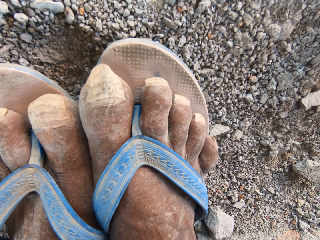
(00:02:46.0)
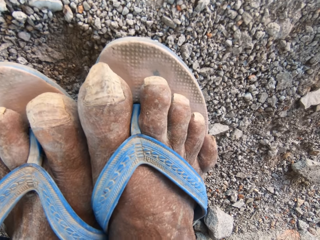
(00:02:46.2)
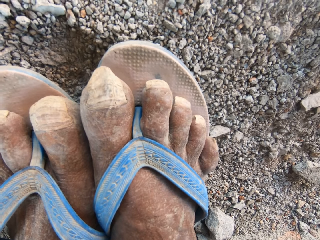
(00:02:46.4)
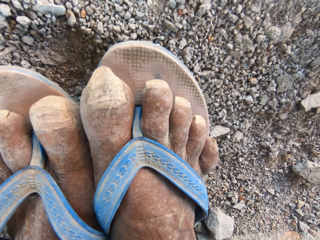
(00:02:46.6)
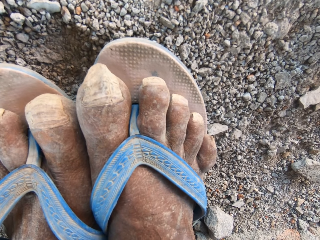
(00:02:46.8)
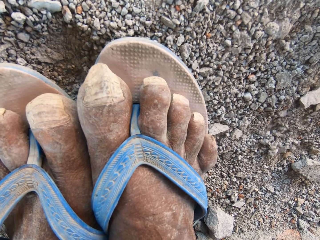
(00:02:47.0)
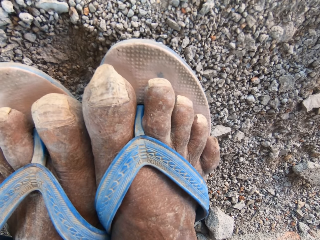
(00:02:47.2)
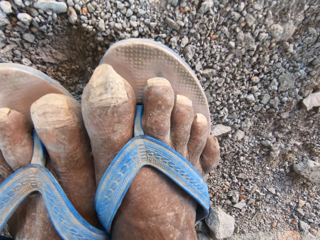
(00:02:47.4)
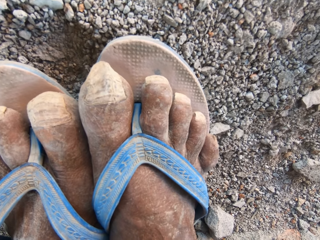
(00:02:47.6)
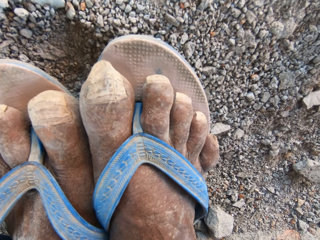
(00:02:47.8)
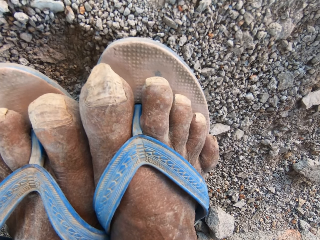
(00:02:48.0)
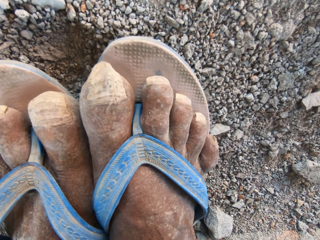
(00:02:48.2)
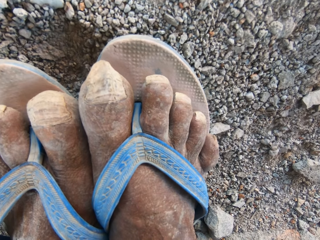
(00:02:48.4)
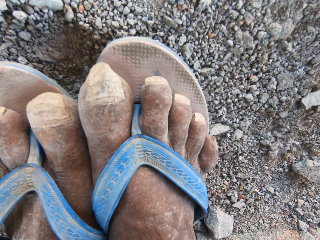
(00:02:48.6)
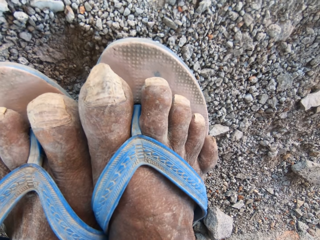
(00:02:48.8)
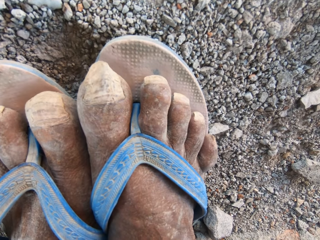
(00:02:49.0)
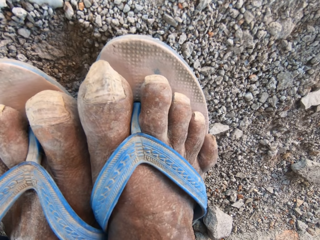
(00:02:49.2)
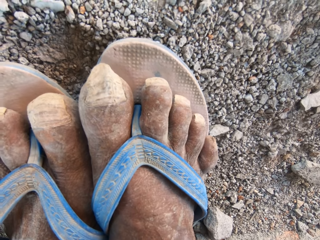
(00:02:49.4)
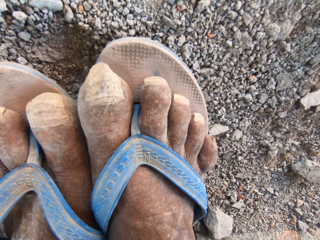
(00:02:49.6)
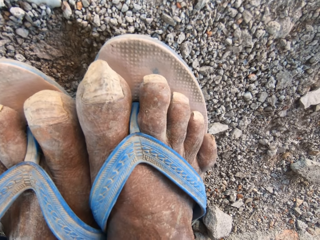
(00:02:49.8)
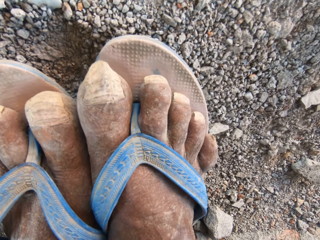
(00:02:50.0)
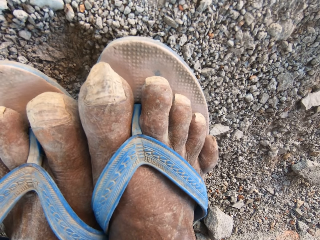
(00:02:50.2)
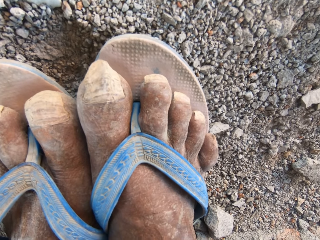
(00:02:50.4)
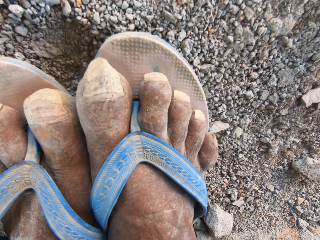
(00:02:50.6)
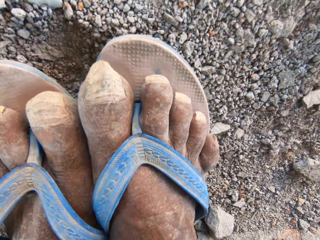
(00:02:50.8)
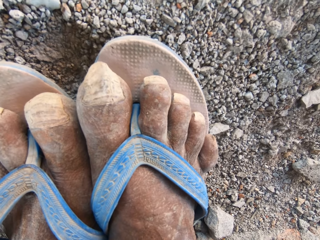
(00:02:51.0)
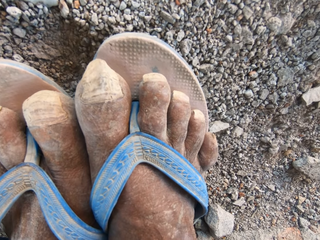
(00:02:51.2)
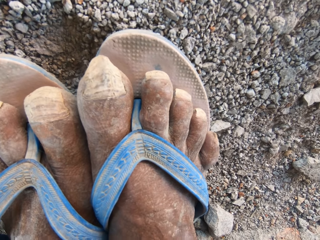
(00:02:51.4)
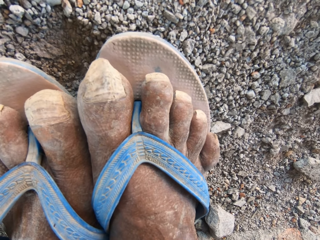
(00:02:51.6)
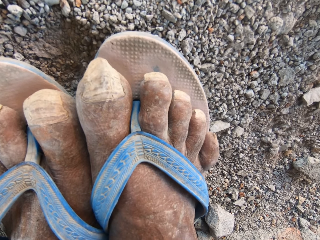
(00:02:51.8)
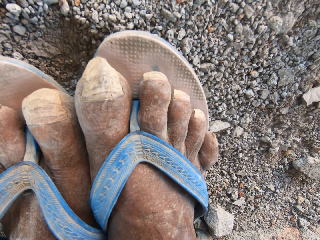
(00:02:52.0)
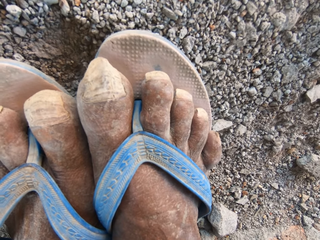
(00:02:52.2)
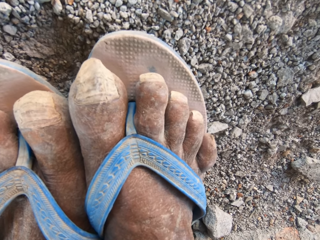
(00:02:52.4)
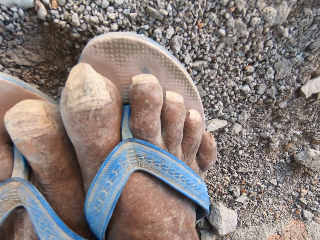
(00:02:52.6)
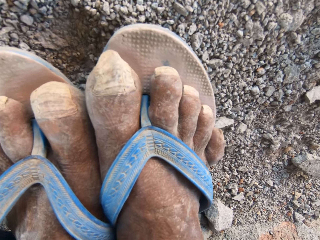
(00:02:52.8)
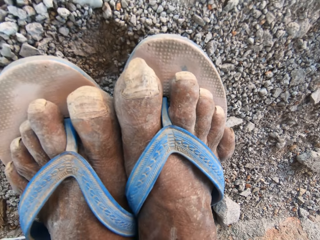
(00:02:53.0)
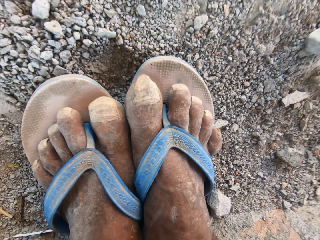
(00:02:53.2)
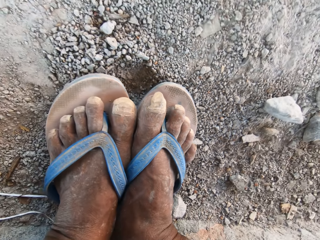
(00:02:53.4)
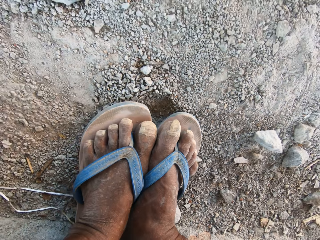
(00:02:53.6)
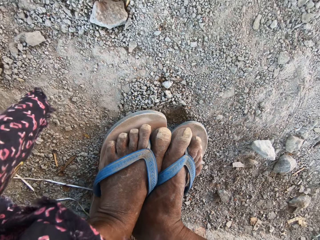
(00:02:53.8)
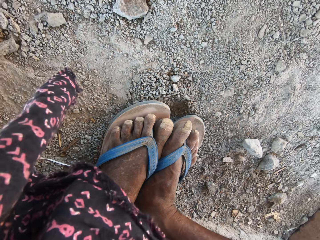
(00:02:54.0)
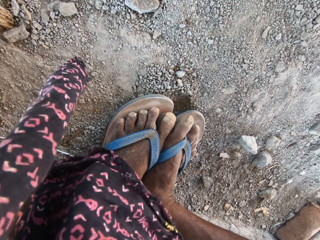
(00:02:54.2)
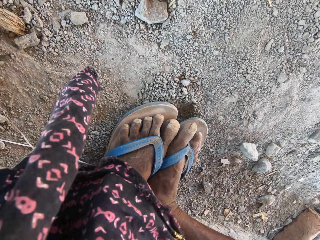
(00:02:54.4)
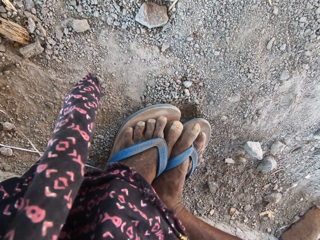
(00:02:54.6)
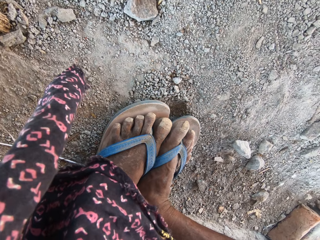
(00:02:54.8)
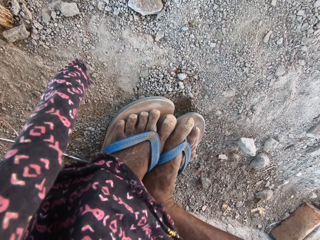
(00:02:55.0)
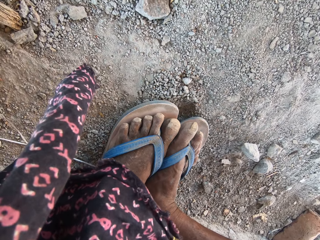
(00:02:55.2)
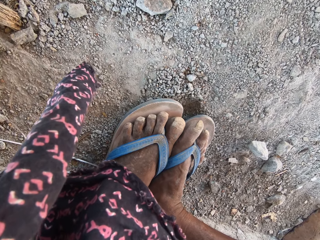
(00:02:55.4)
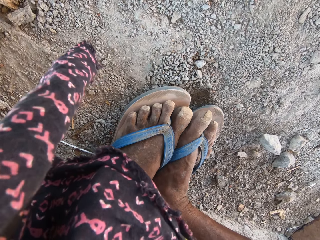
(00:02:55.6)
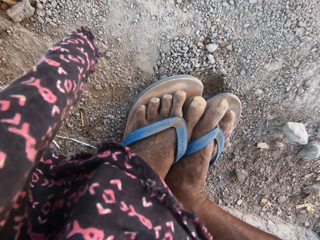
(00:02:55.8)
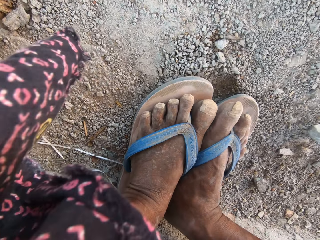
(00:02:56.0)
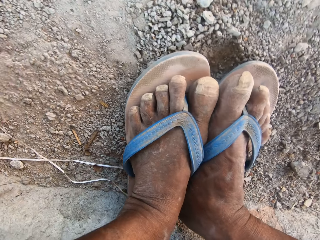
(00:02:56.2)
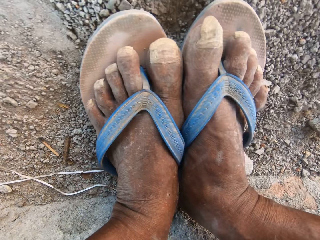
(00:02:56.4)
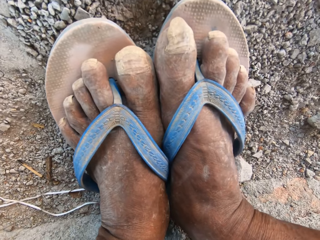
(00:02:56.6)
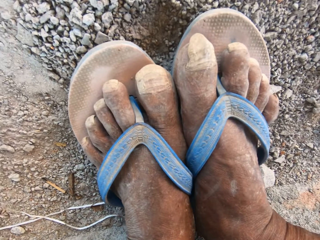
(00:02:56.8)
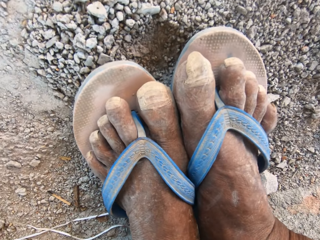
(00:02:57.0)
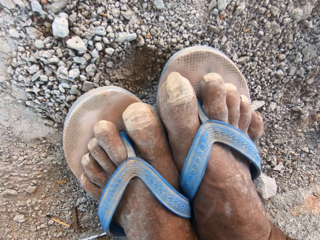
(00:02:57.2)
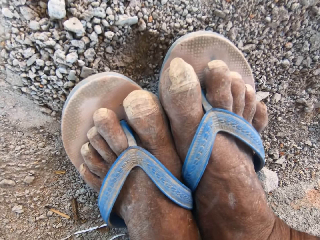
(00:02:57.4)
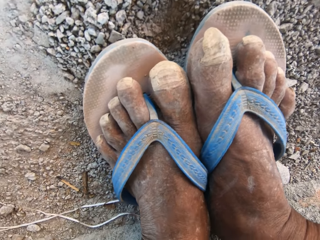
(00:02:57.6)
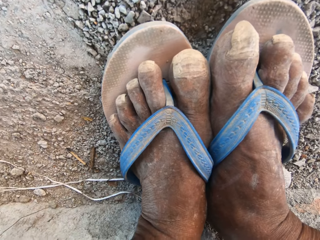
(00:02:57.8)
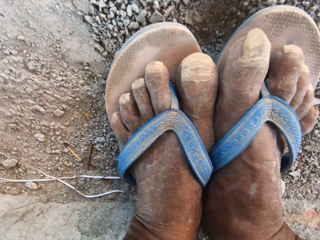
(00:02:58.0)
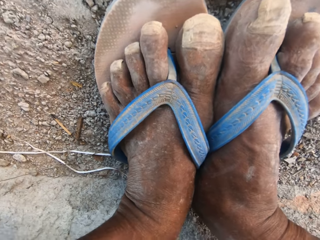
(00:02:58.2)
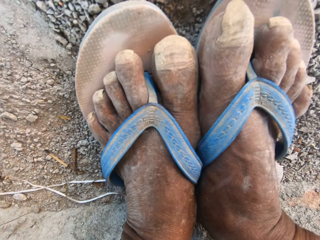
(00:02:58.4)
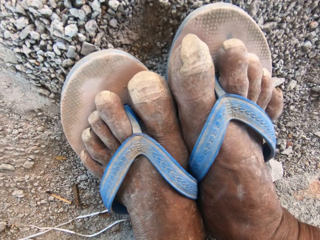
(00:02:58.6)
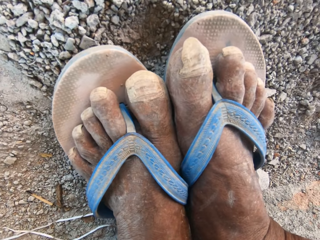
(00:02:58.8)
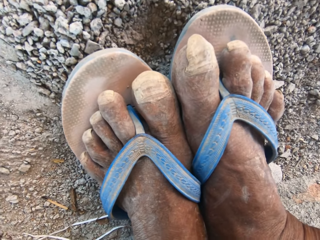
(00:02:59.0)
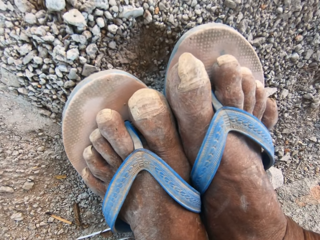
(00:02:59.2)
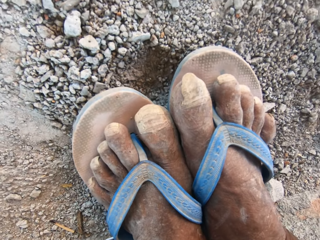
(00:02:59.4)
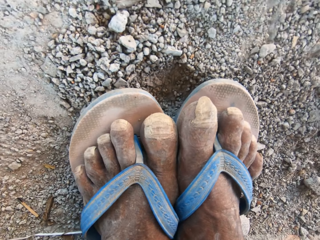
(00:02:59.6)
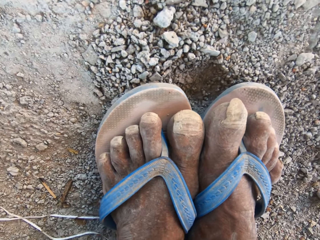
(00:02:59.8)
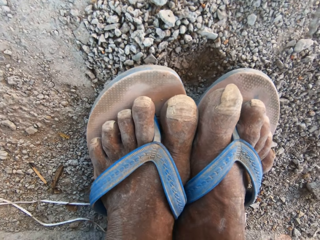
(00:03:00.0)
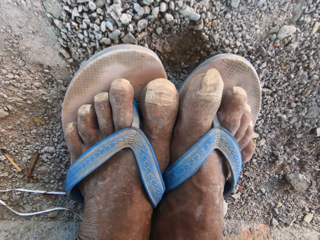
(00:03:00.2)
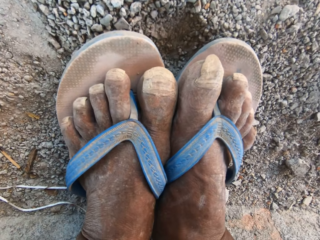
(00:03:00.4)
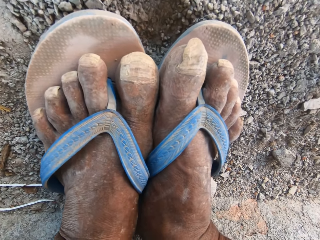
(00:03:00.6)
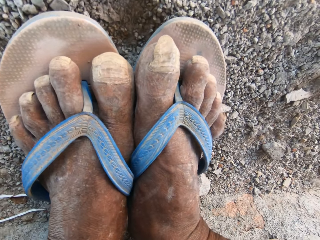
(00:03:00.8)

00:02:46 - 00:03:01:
The camera wearer converses with a person. He looks at his legs. He converses with the person.

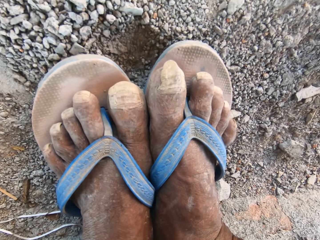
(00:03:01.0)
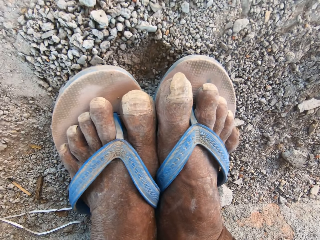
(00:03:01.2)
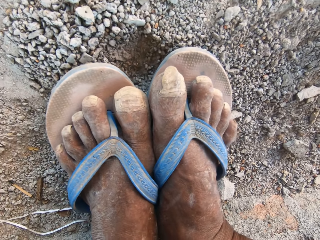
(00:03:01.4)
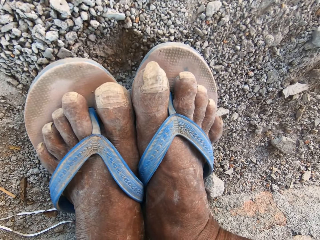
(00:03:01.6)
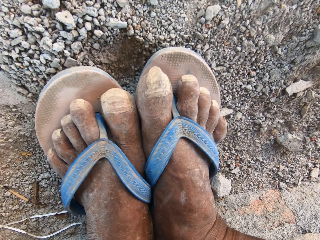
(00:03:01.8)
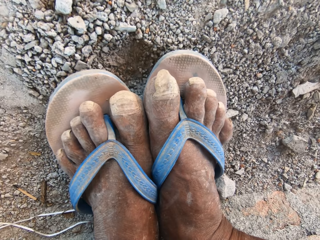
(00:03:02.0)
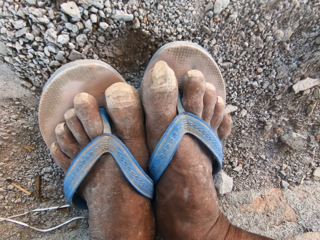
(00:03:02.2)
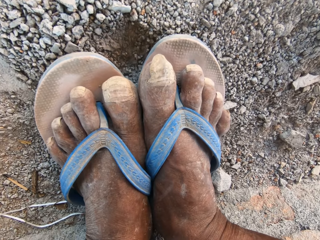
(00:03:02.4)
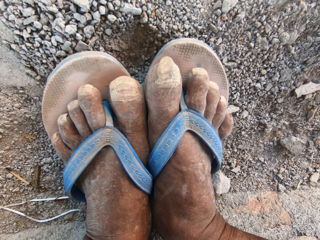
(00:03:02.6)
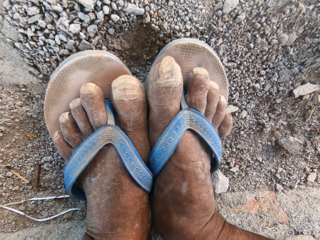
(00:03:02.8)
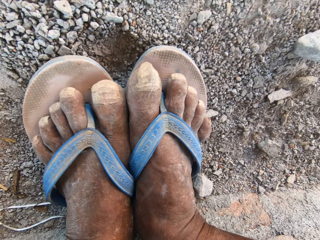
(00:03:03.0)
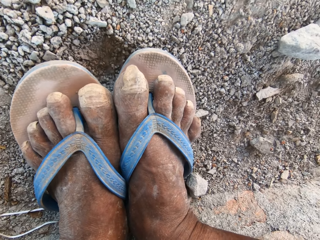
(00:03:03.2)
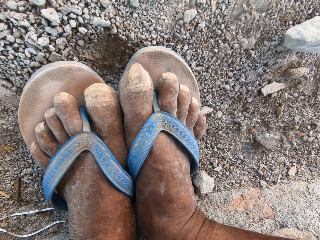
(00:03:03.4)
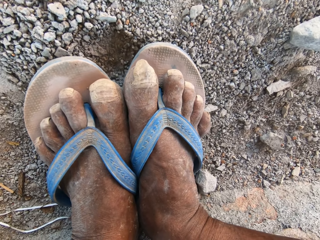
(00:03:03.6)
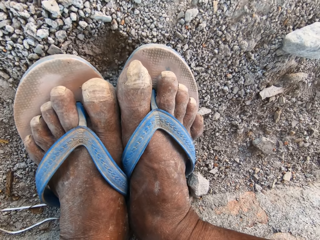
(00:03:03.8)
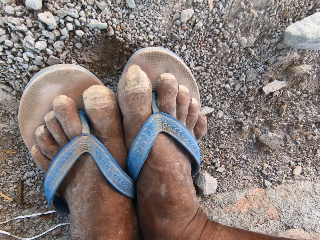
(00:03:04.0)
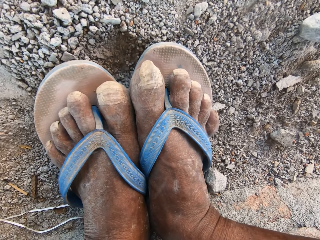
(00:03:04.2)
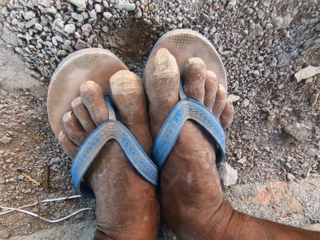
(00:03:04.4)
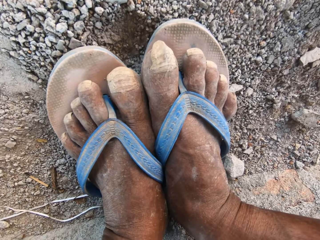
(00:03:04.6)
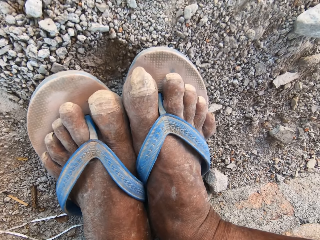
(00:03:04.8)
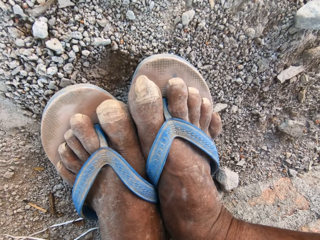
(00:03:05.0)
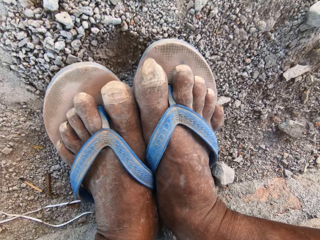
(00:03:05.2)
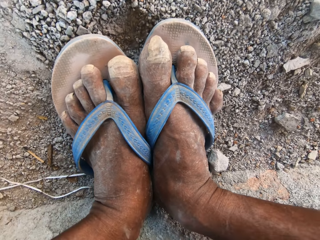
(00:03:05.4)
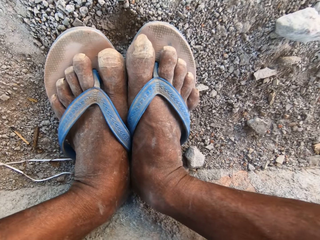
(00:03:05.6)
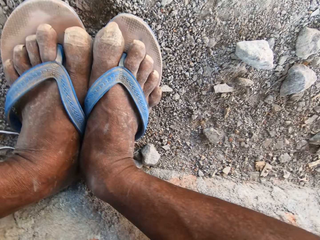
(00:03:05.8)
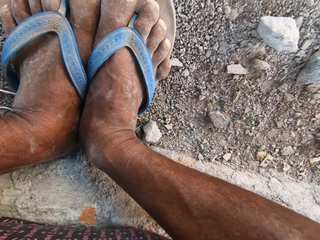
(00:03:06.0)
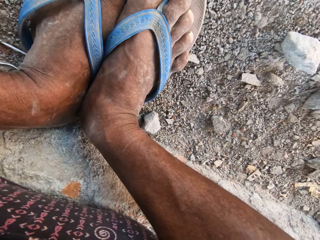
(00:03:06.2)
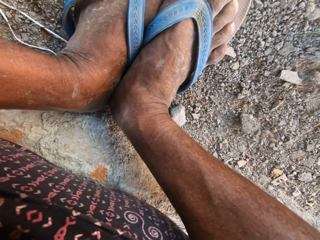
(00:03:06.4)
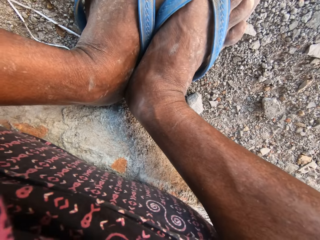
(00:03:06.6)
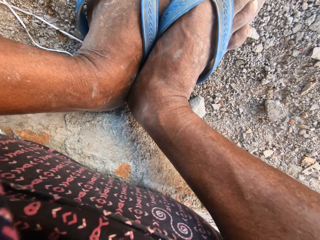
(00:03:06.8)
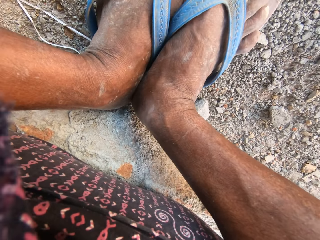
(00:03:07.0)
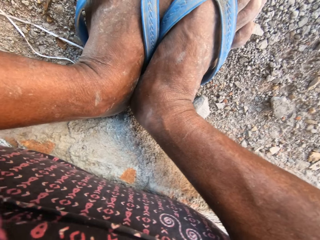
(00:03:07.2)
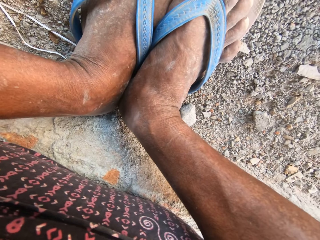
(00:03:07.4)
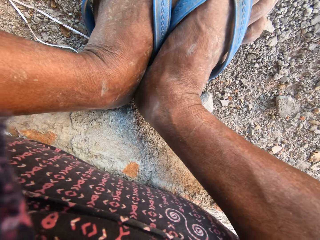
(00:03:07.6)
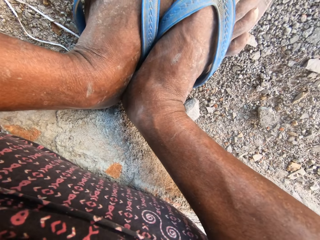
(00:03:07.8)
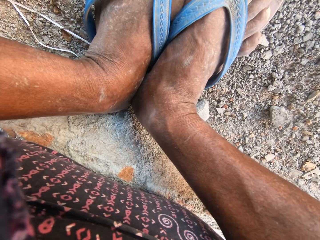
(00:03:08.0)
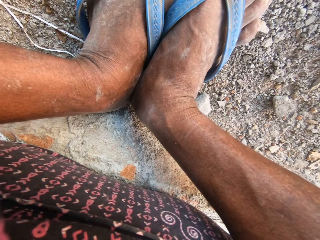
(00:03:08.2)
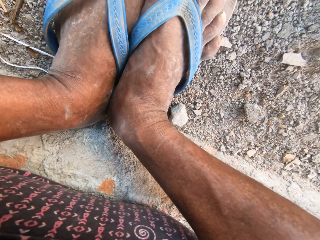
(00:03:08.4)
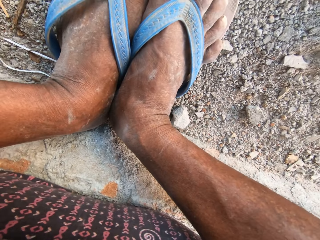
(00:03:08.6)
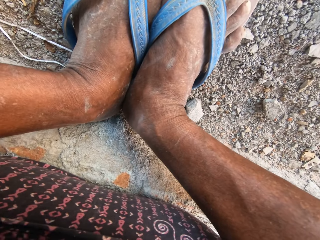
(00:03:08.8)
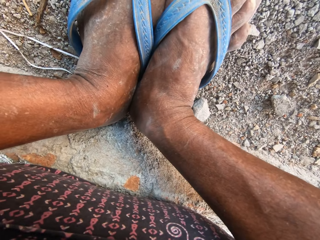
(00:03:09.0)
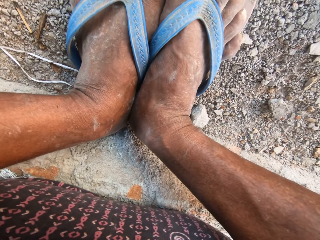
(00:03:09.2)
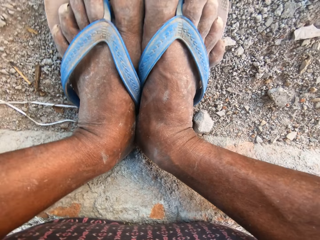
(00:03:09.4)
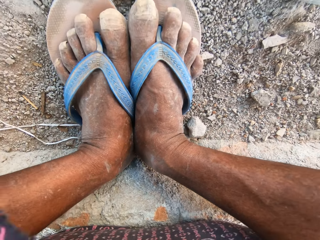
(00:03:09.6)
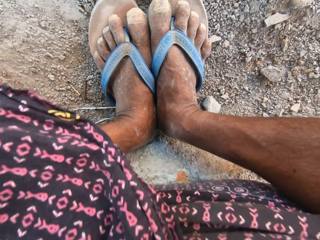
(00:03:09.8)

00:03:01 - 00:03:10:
The camera wearer looks at his legs. He looks at a person.
